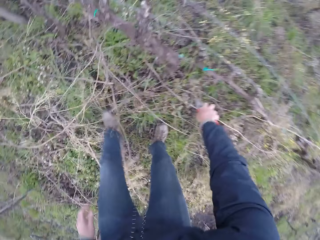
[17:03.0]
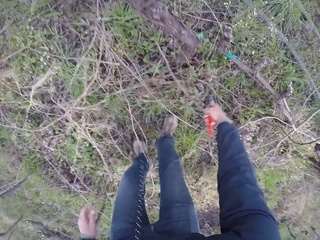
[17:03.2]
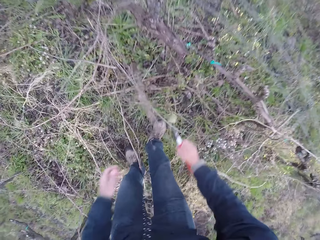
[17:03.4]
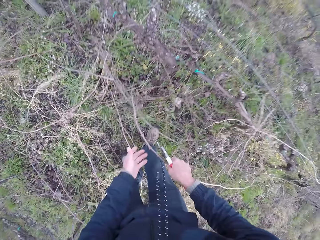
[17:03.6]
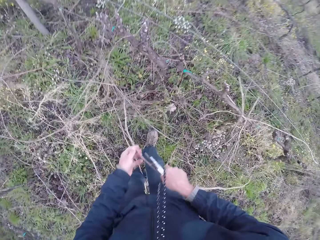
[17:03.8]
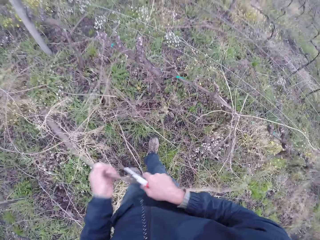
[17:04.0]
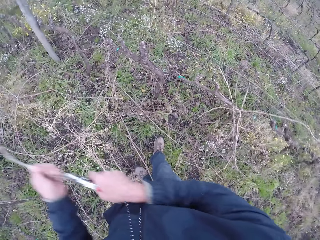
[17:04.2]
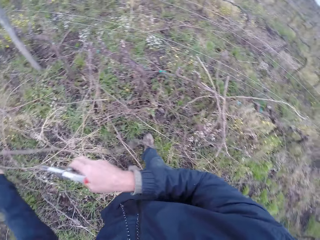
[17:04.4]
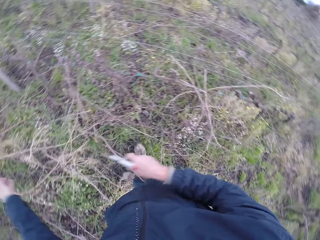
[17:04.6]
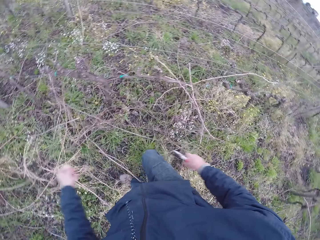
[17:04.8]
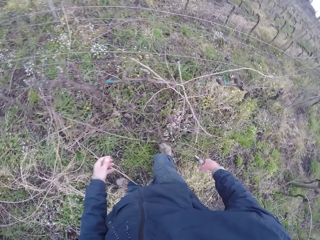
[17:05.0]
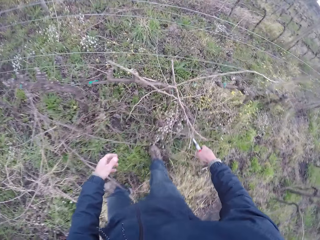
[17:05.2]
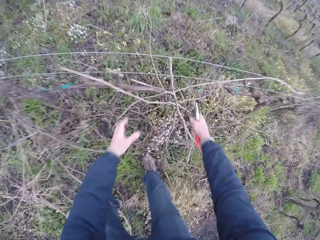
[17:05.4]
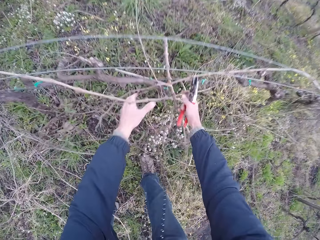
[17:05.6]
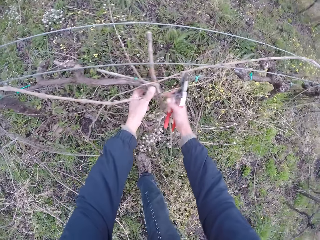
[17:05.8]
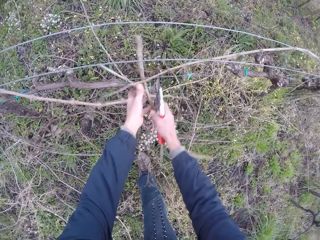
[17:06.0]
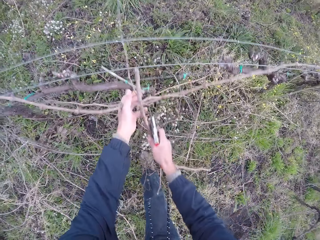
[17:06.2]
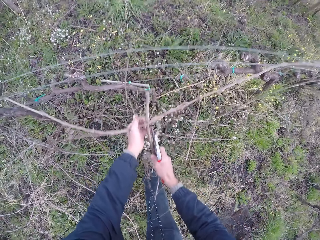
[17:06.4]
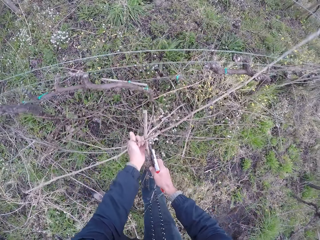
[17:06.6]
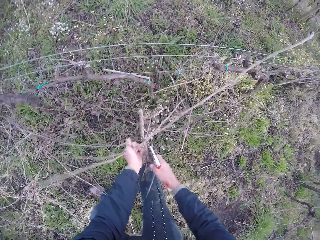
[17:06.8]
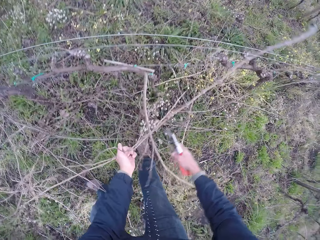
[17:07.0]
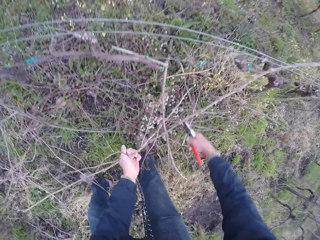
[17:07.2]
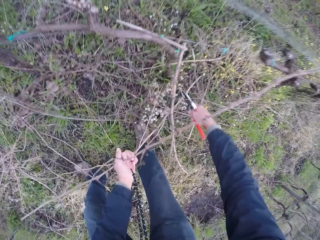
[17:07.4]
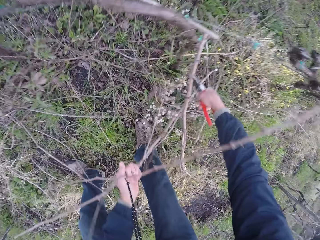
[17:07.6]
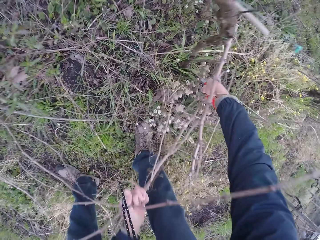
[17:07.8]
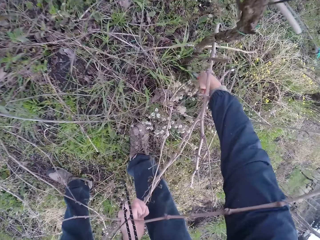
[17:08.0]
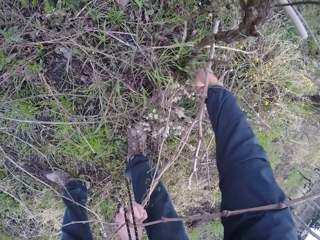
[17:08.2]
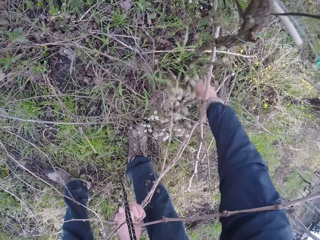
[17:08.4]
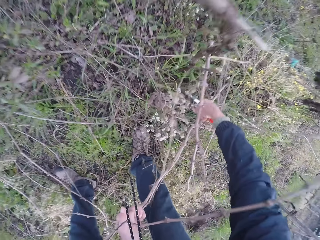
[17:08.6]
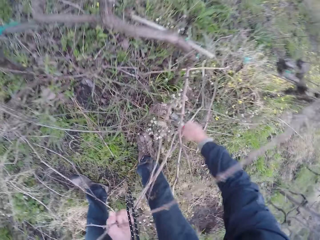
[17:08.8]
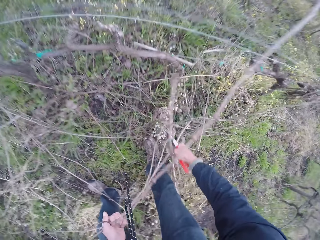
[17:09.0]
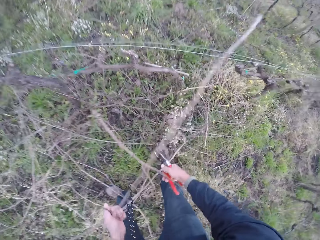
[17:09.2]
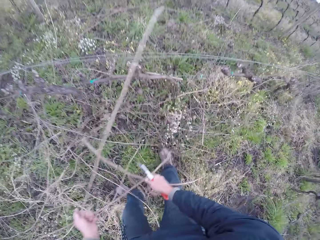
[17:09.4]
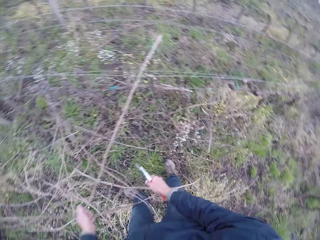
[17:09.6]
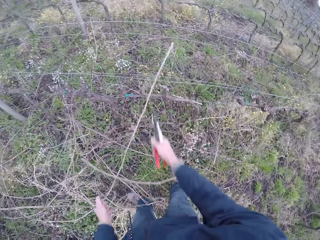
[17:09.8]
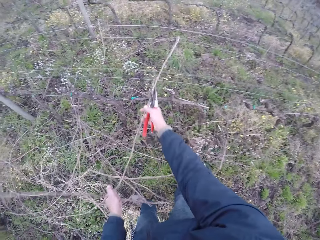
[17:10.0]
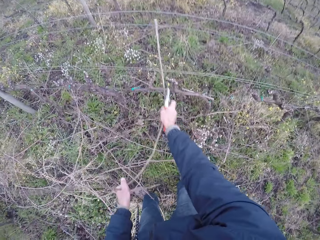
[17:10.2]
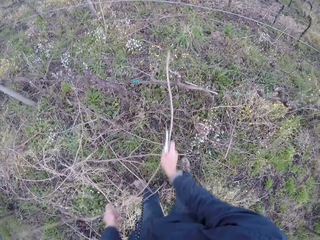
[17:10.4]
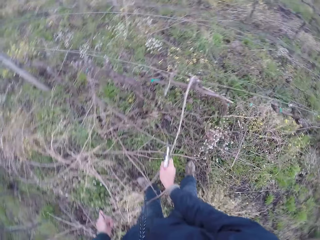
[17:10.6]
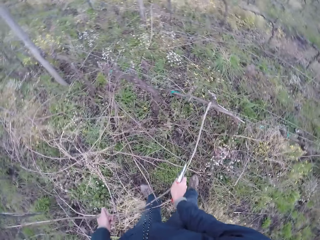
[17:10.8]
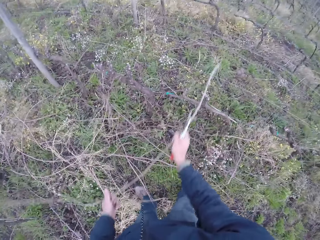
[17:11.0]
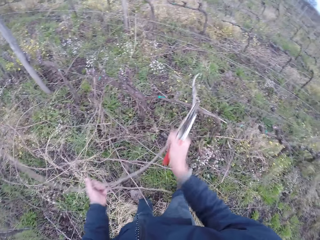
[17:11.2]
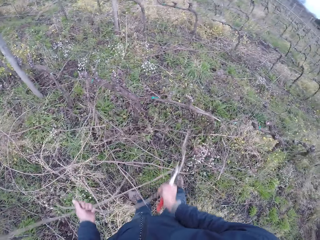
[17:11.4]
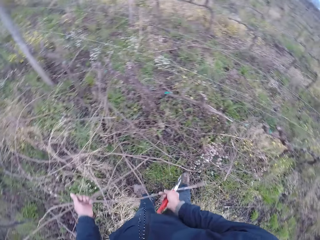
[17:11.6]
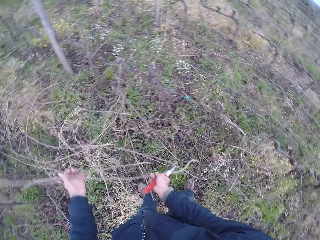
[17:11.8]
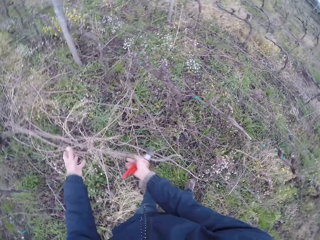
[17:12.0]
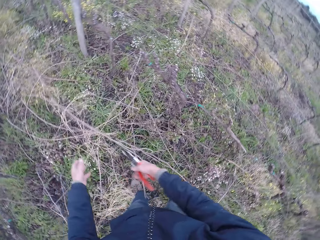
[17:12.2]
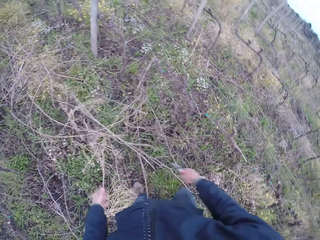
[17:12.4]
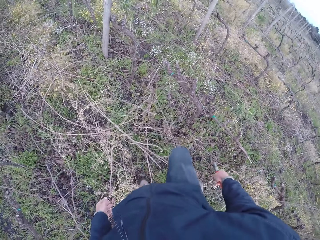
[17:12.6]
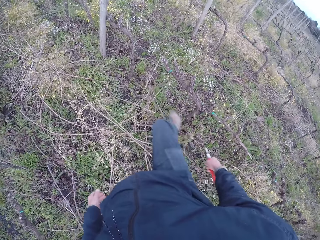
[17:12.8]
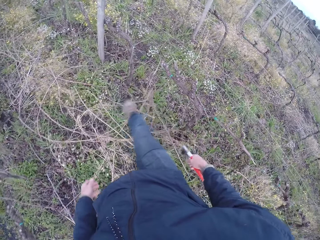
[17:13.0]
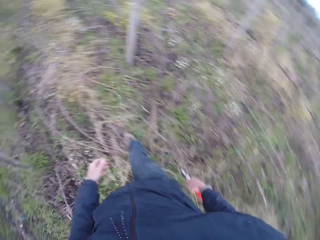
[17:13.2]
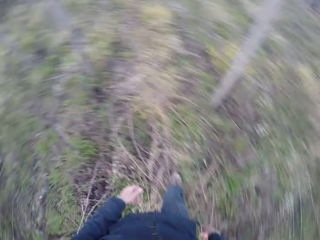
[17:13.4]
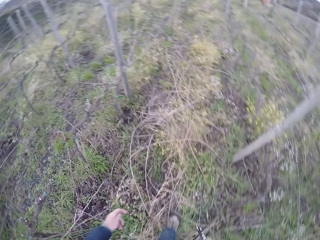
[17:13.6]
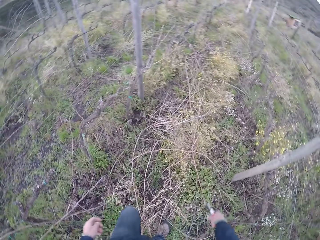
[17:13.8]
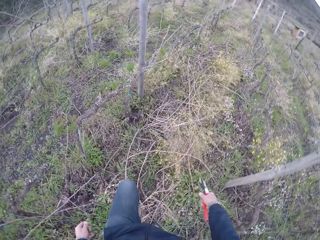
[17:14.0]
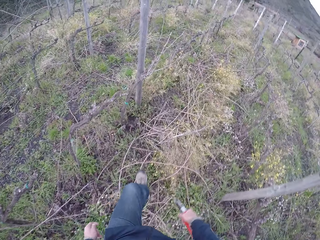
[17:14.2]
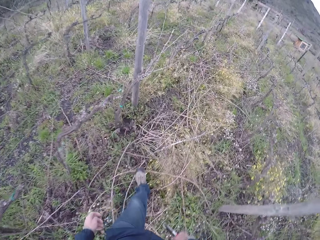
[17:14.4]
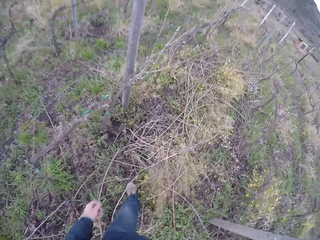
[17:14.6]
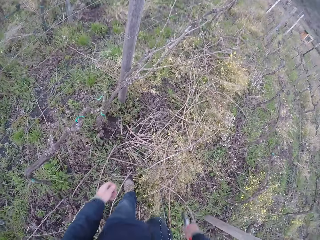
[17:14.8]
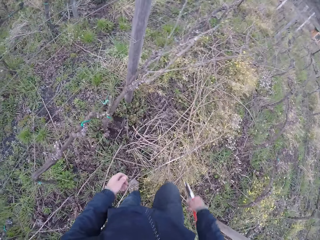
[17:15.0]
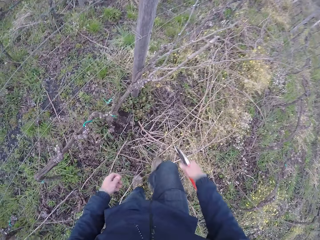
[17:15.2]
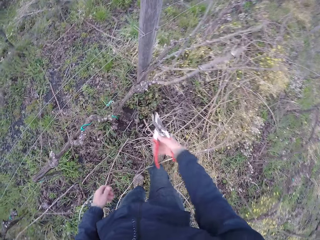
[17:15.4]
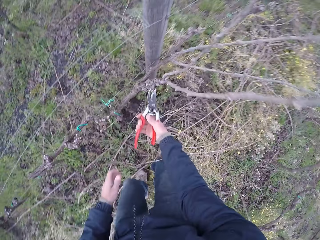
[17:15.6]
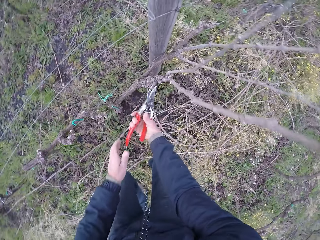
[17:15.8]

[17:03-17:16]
The camera wearer picks up a twig or stem from the ground with the cutter or pliers in his right hand. He passes the twig from the cutter to his left hand. He drops the twigs on the ground with his left hand. He draws out some twigs from the wire fence with his hands. He cuts a twig on the ground with the cutter in his right hand. He pulls a stem with the pliers. He draws out some twigs from the wire fence with his hands. He drops the twigs on the ground with his left hand. He walks to an area of the wire fence.

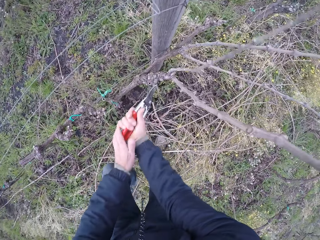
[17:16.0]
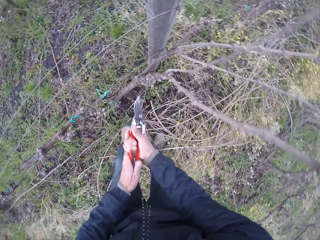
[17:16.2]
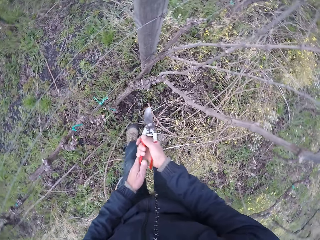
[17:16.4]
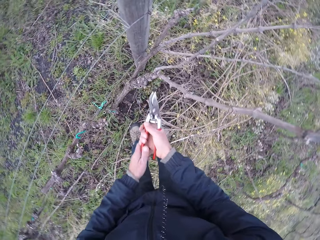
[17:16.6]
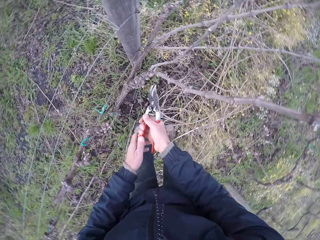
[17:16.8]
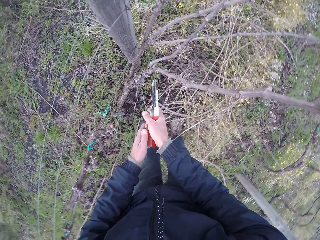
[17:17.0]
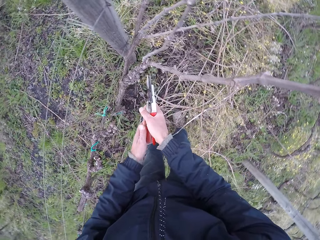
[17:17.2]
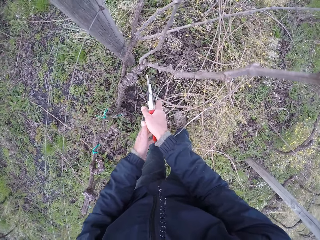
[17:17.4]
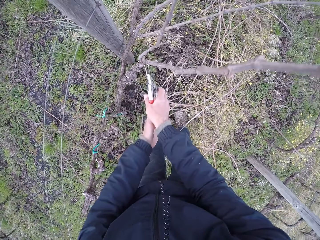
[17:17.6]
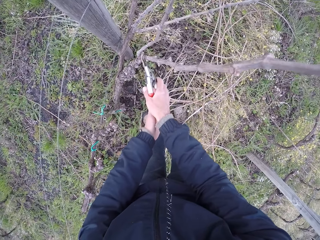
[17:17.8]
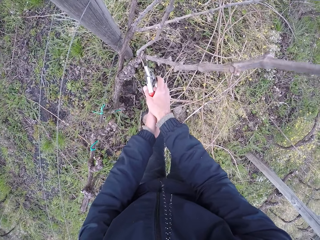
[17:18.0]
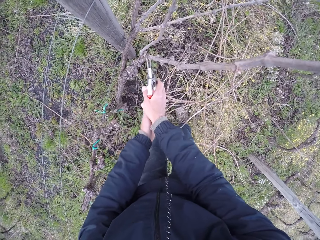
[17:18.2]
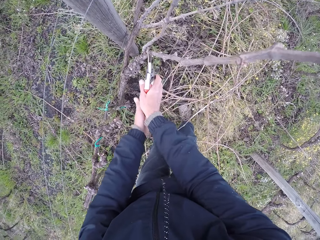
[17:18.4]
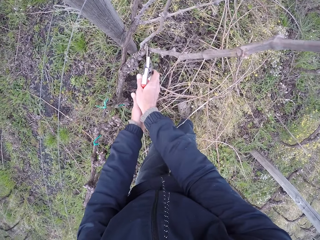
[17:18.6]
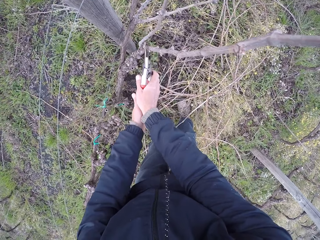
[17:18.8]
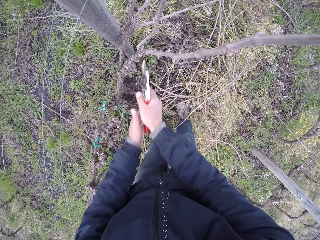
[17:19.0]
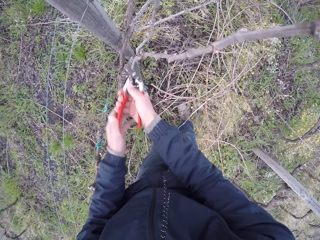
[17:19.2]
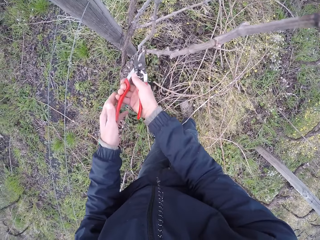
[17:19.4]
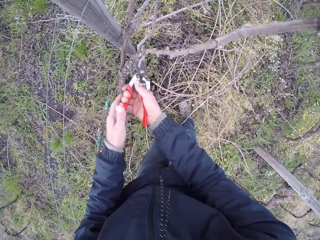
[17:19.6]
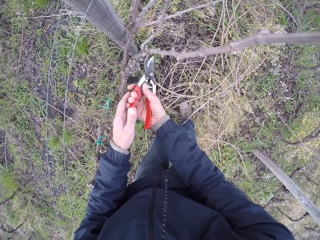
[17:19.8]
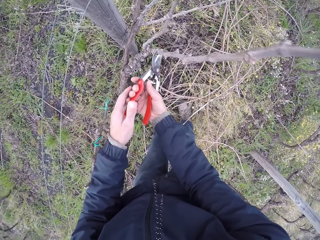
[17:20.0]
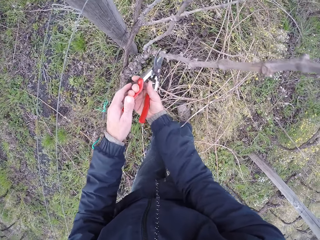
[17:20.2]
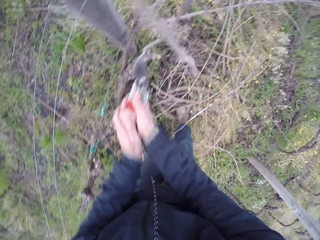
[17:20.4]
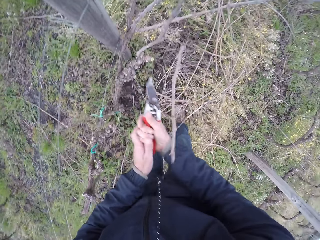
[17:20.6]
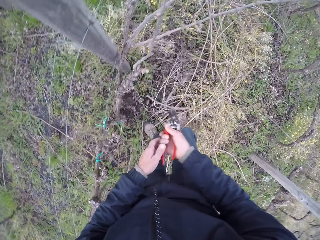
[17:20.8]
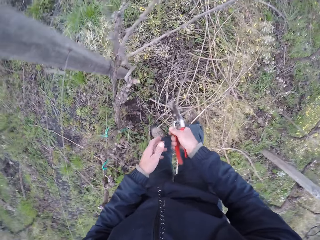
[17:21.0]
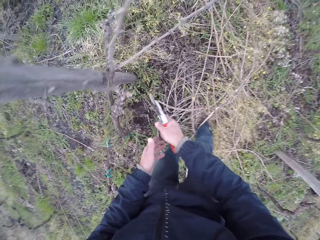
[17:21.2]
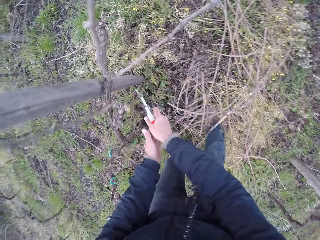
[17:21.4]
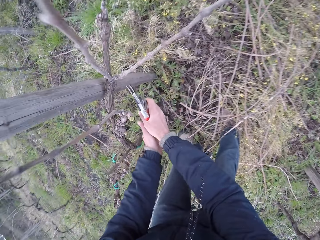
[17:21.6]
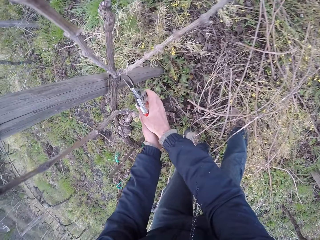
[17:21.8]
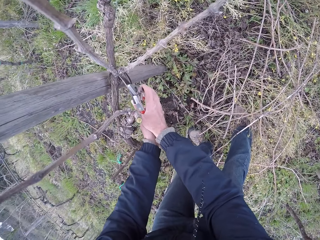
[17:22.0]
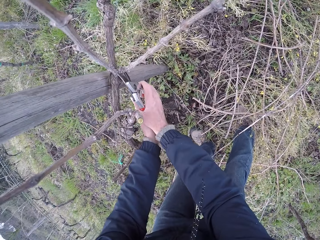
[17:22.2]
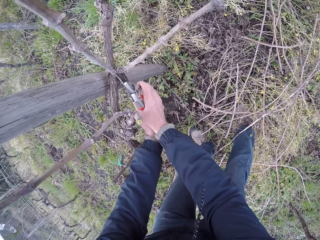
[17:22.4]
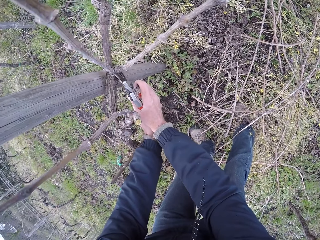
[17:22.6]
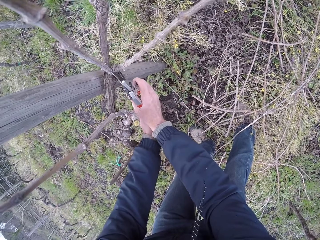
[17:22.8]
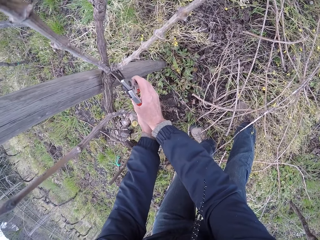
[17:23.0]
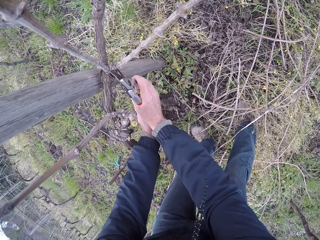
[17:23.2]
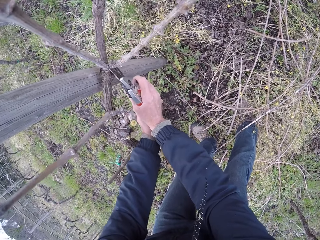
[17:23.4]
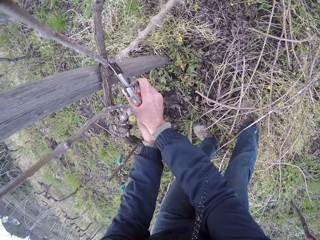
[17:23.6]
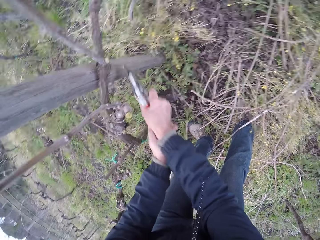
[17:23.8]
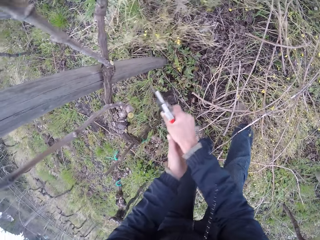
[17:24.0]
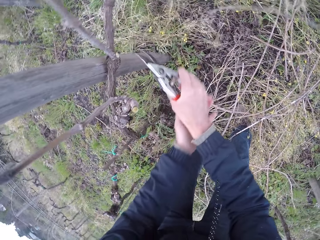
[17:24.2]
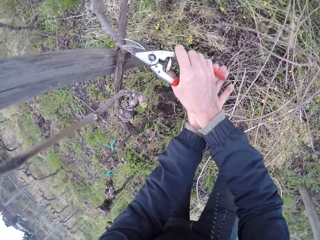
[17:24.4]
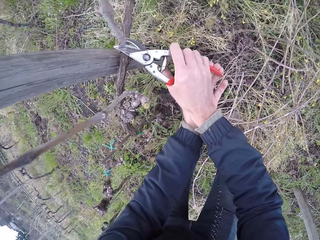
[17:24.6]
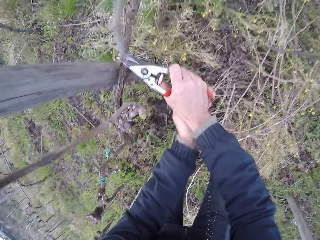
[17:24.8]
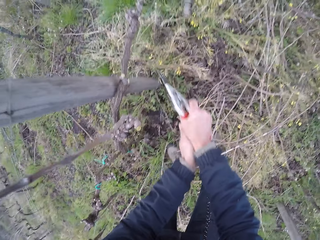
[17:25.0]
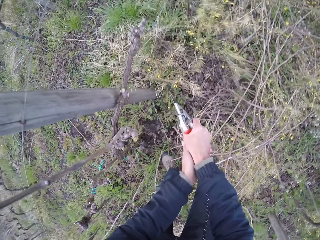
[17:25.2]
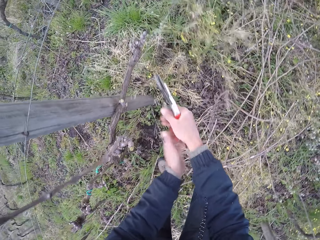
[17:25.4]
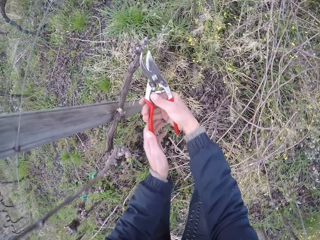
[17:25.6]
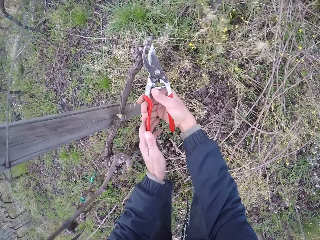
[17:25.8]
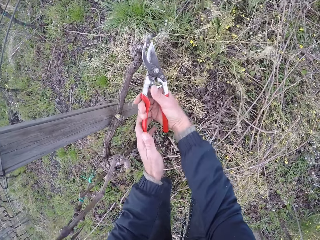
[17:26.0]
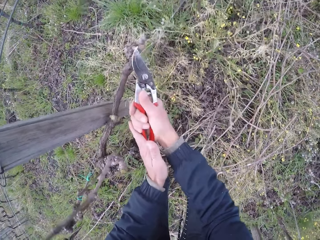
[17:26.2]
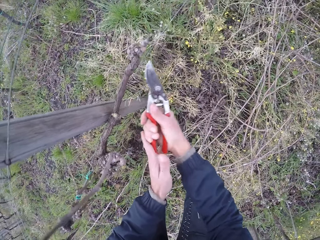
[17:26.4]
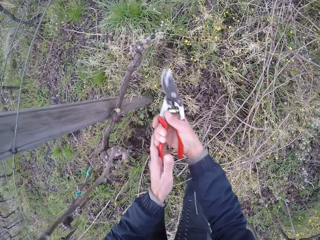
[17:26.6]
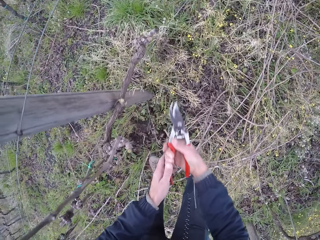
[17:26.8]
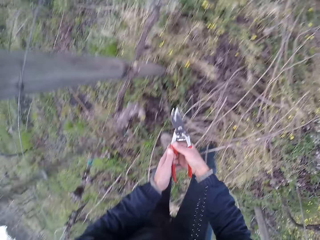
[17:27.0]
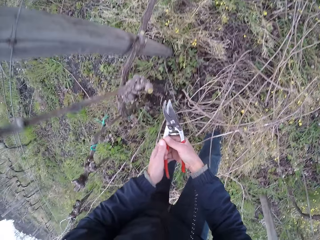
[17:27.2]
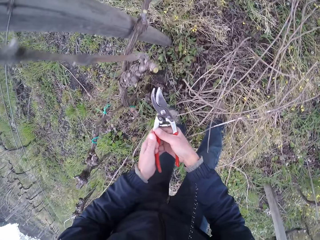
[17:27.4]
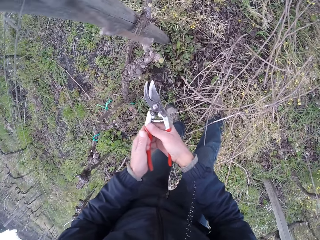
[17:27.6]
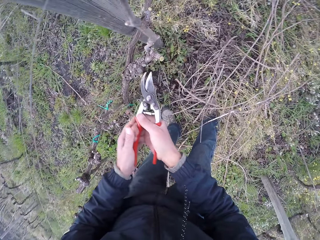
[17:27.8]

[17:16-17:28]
The camera wearer cuts a tree branch on the wire fence with the cutter in his hands.
